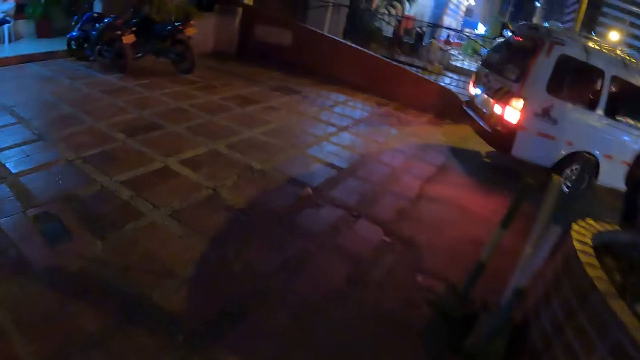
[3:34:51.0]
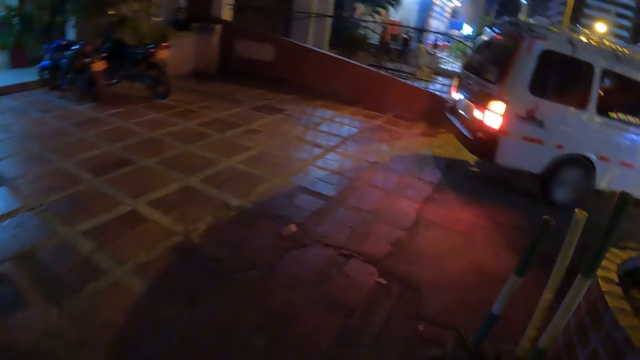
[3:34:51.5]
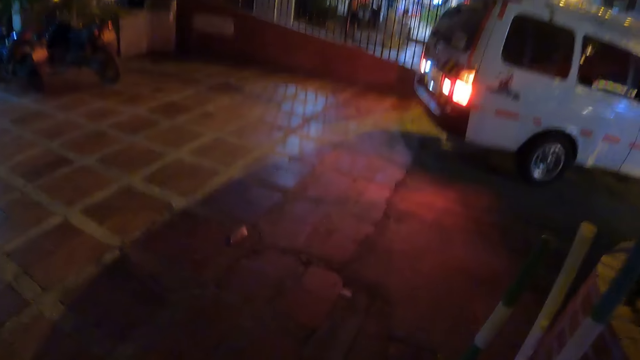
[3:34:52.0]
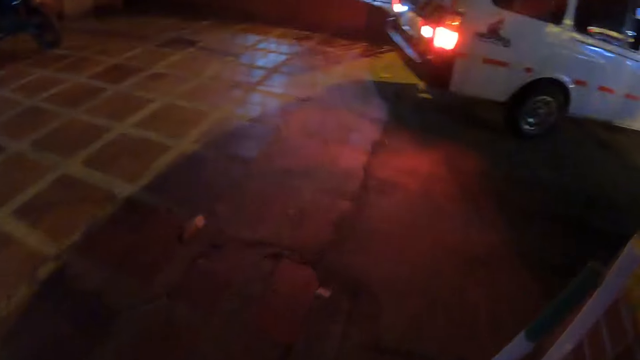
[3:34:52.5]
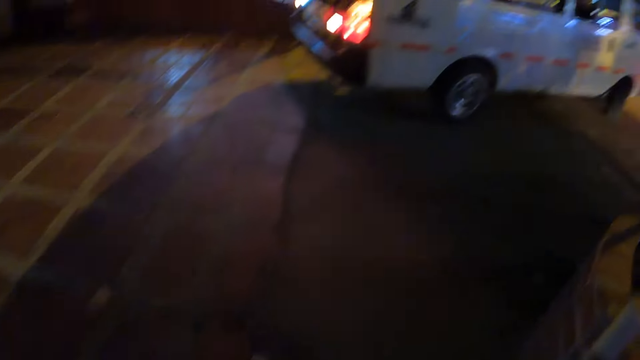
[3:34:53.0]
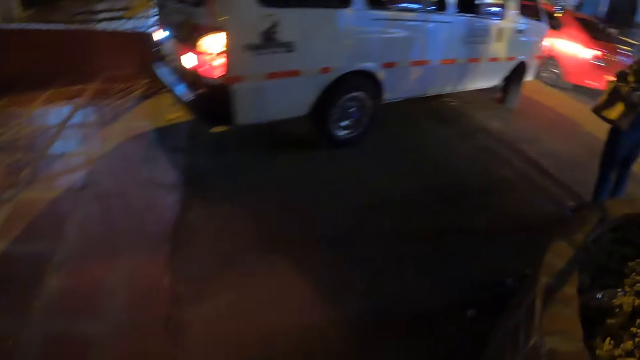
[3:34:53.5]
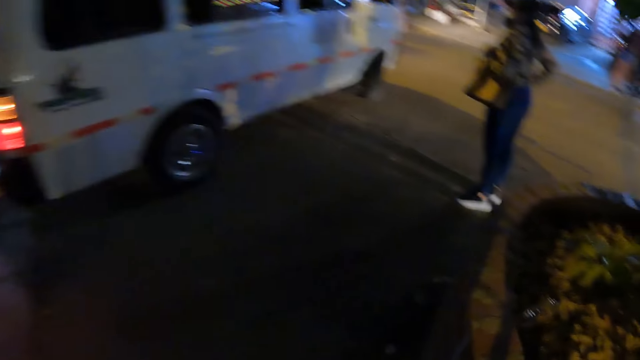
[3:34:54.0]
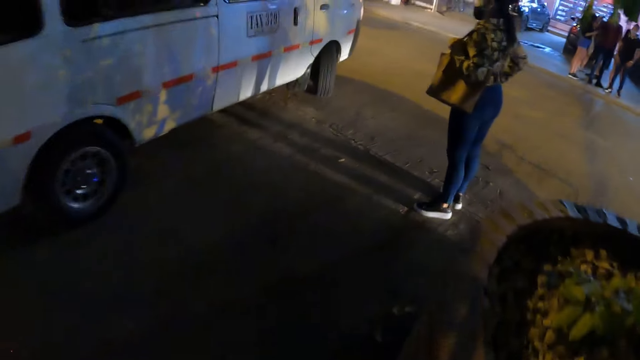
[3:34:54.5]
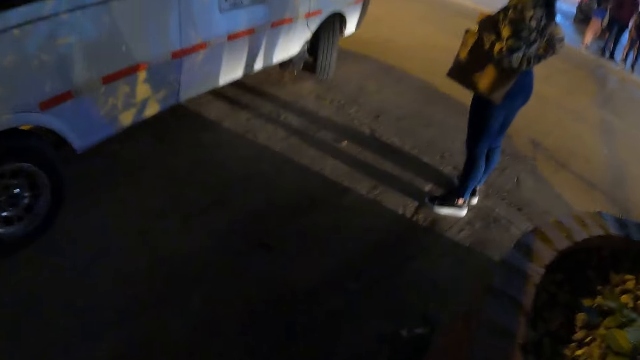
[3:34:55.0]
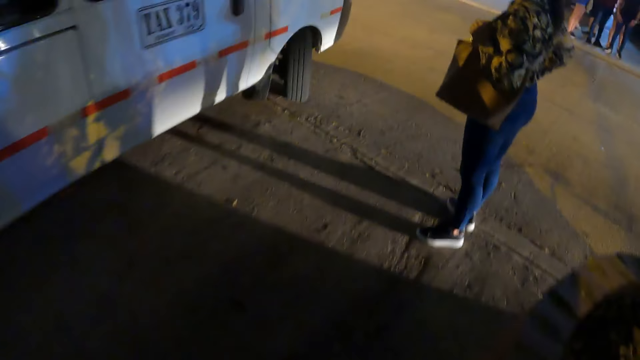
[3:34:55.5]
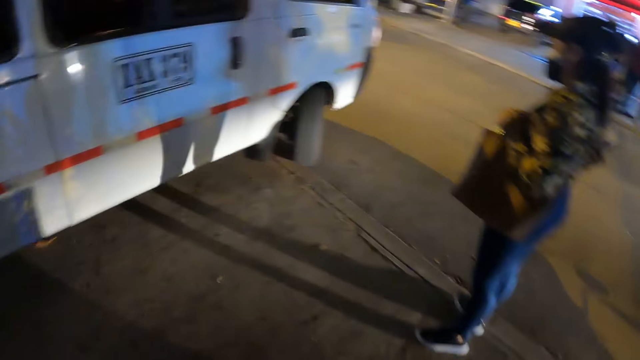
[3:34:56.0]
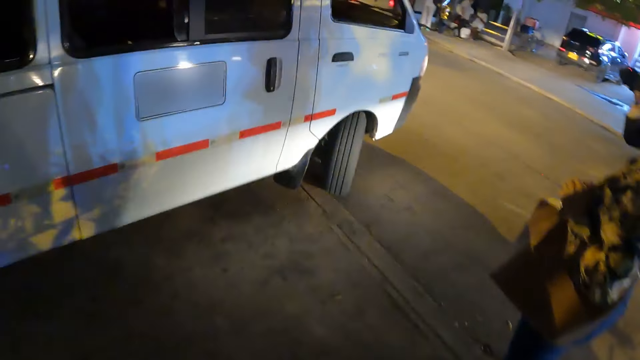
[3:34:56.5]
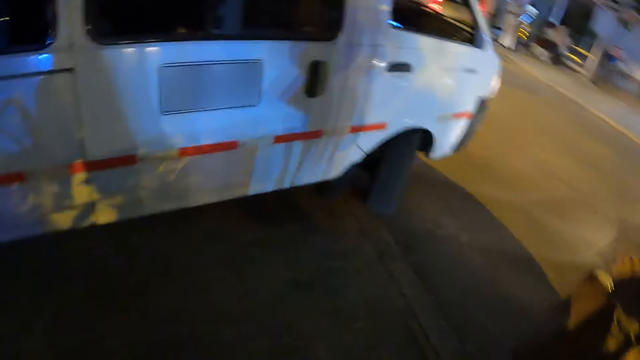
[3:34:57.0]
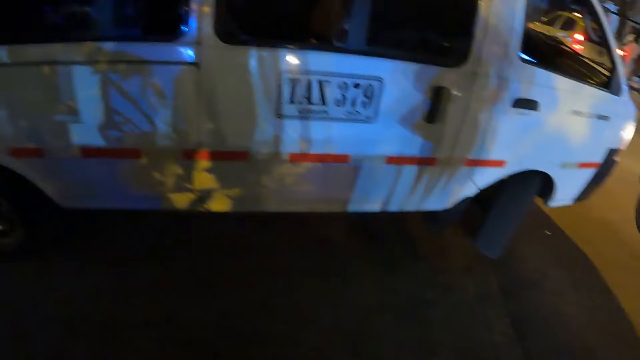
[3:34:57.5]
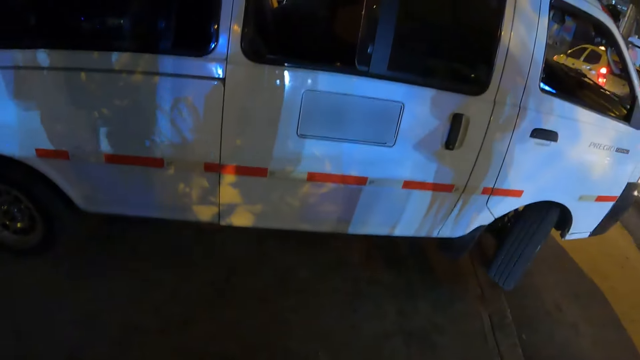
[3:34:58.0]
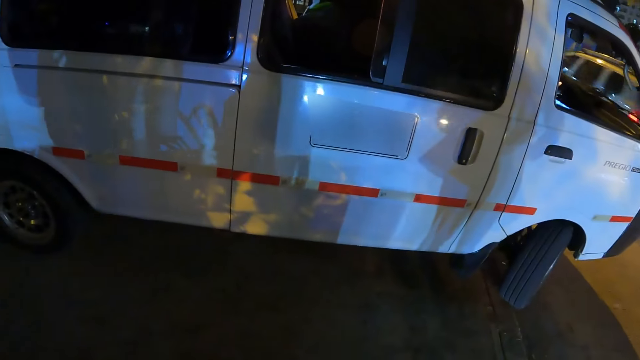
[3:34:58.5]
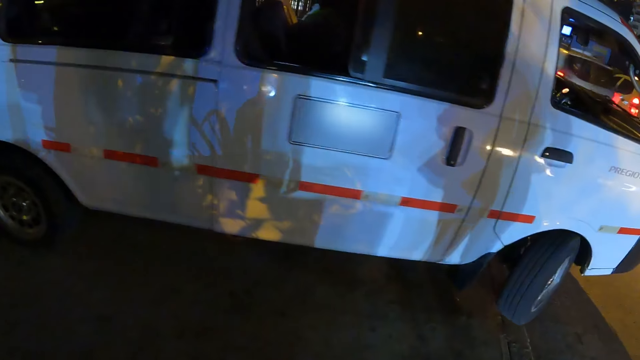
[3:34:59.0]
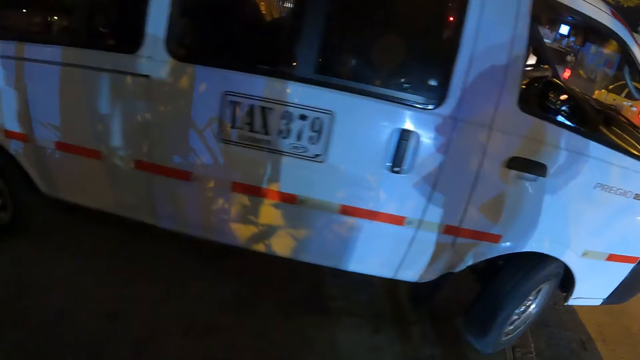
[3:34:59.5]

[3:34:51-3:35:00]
The camera wearer looks at a van.

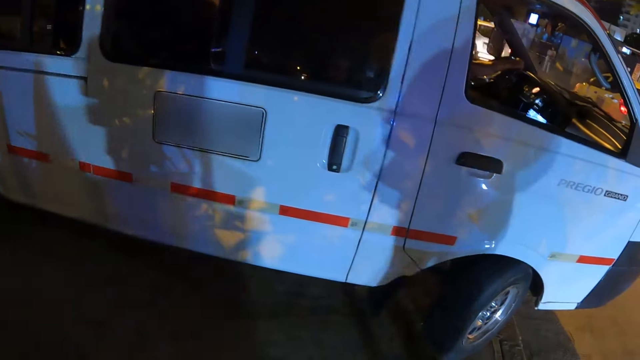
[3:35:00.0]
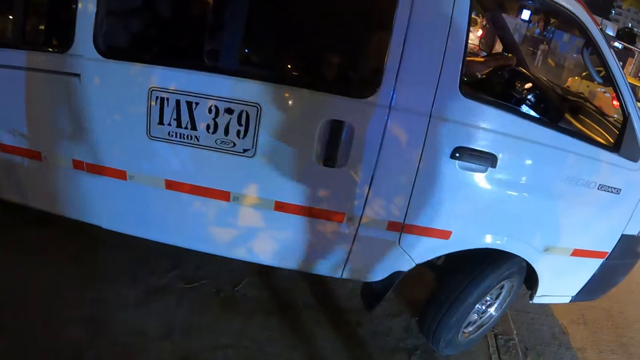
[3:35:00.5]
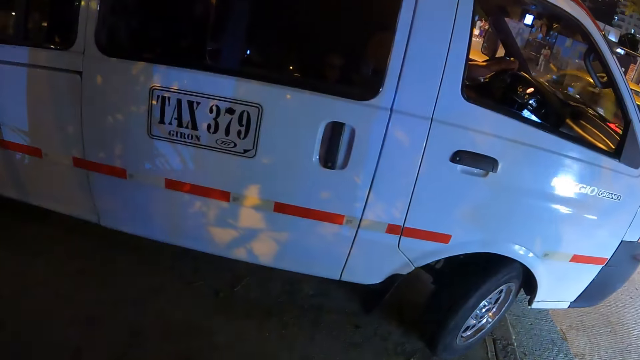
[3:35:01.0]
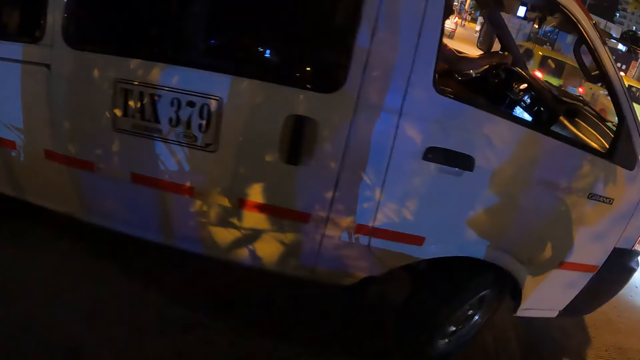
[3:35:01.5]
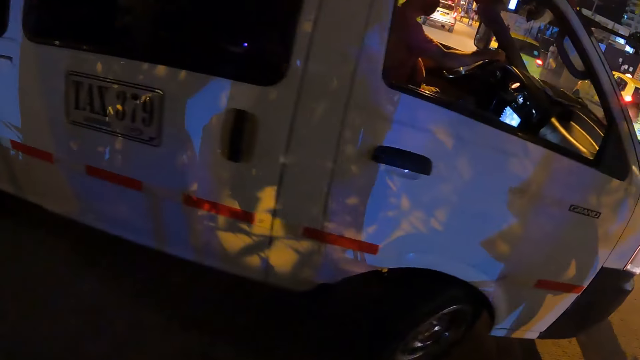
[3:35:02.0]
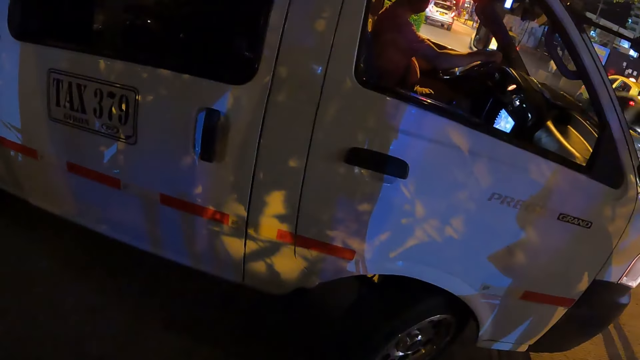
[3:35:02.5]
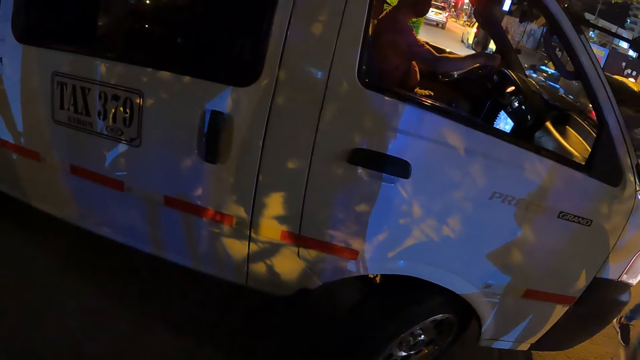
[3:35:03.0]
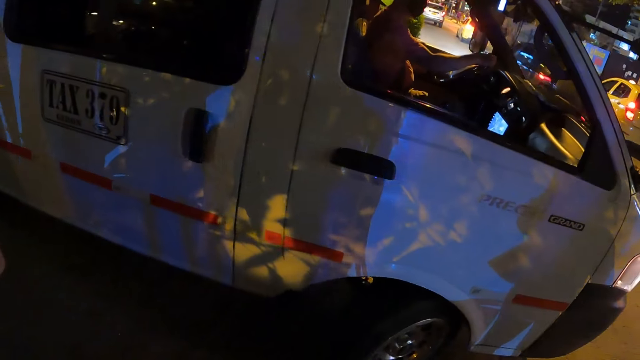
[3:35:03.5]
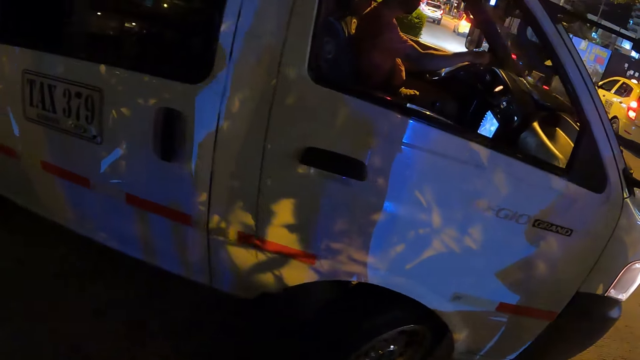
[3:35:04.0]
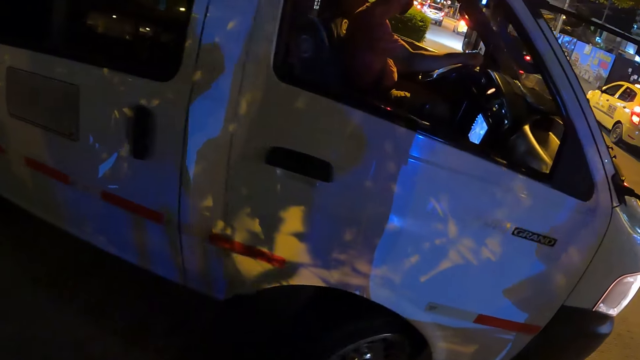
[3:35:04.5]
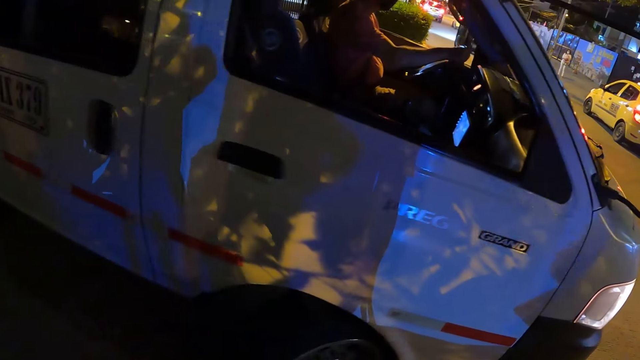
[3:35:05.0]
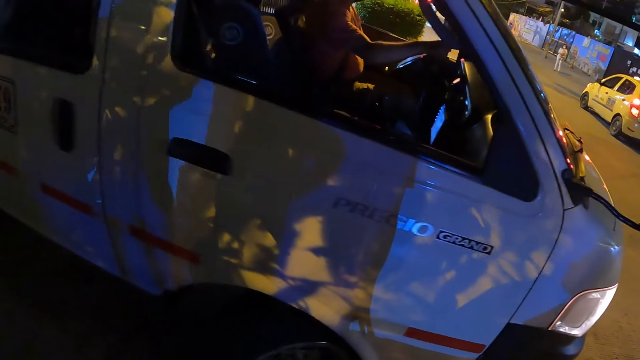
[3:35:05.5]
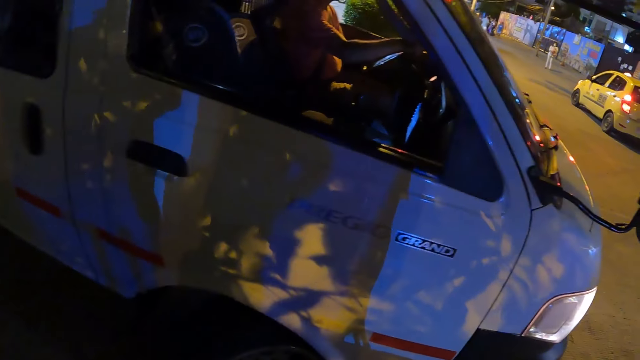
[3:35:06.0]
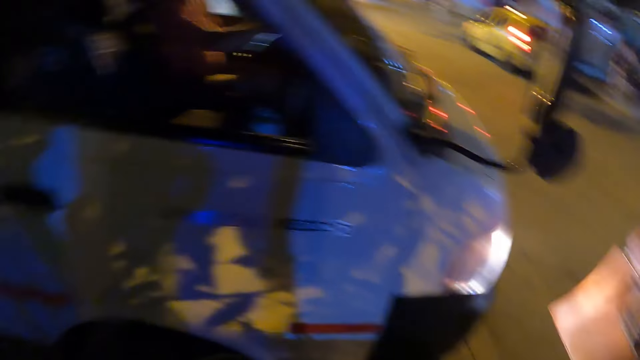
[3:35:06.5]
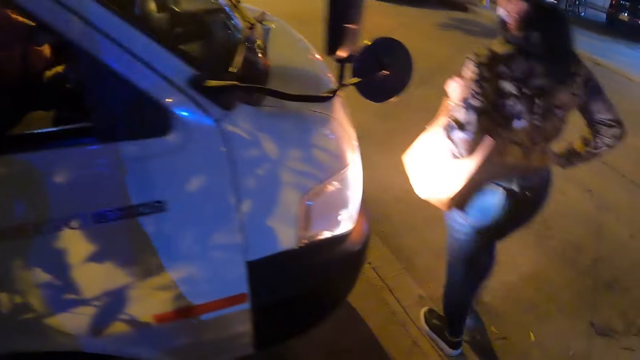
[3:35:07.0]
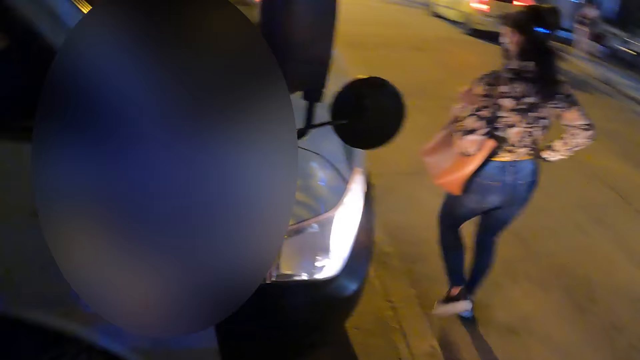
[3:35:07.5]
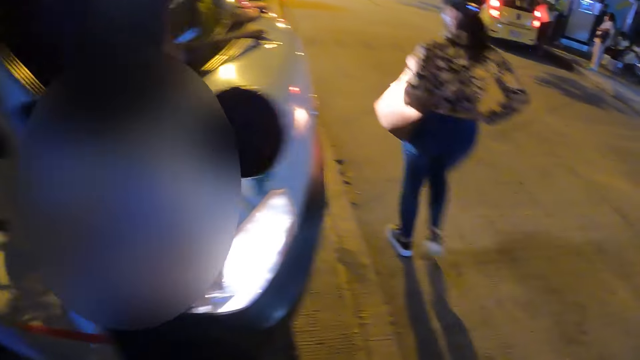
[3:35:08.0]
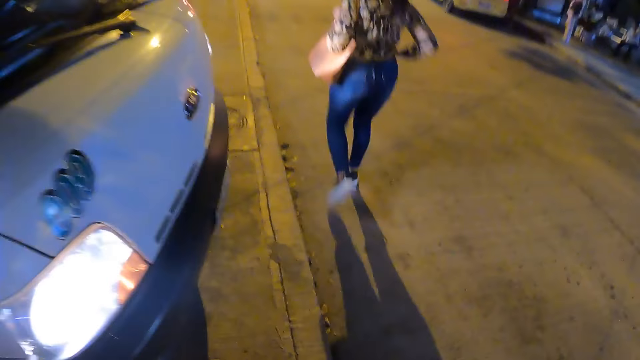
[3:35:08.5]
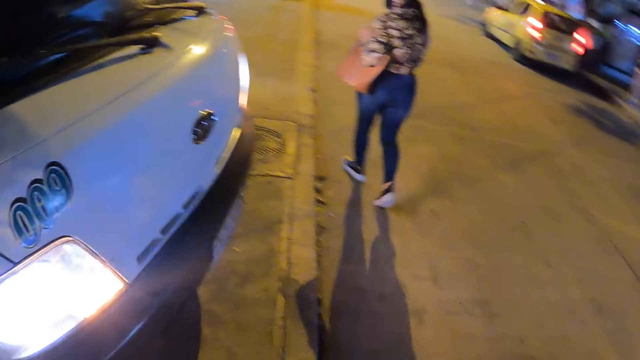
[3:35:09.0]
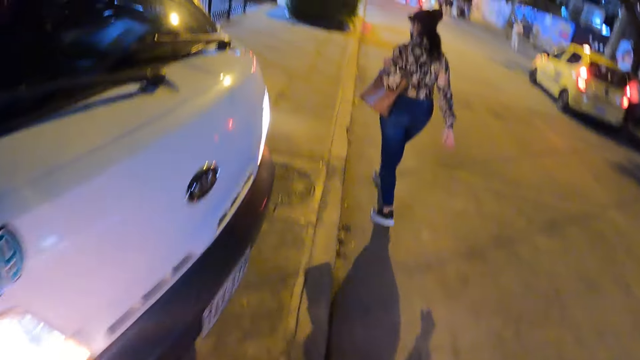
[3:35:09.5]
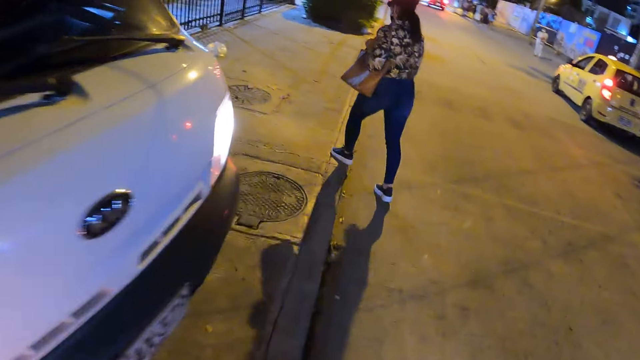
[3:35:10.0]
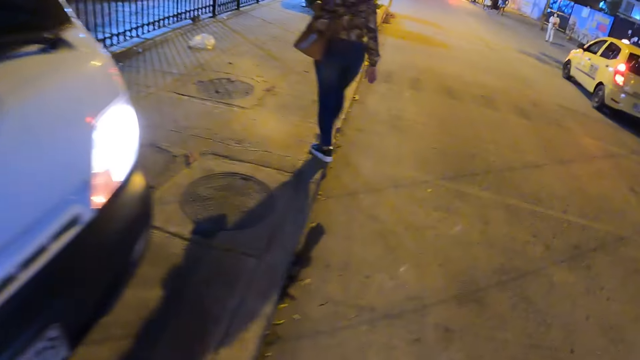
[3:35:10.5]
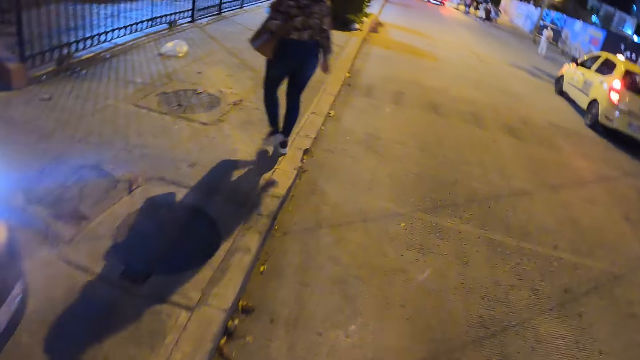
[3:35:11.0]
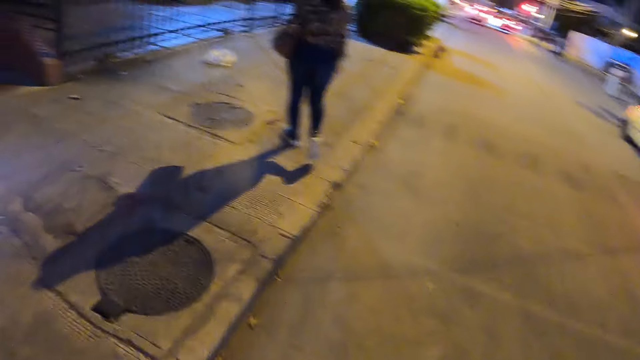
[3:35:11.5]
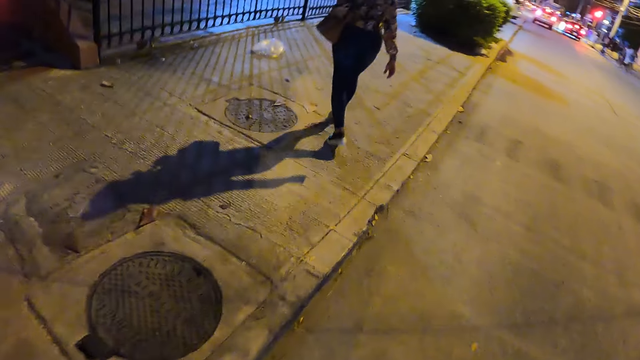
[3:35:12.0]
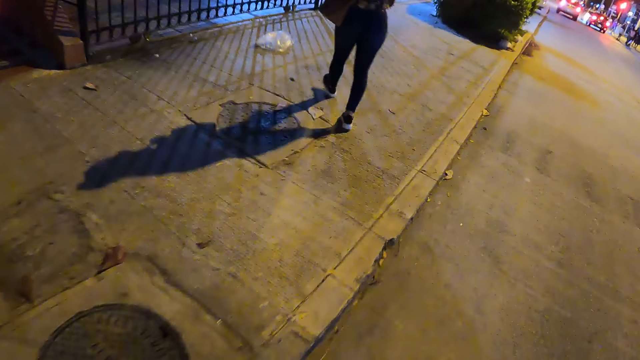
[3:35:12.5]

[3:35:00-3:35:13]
The camera wearer looks around. They walk in front of a van.
